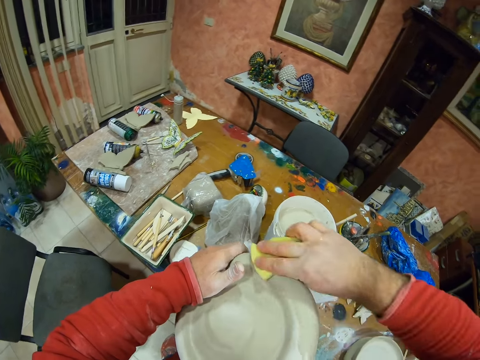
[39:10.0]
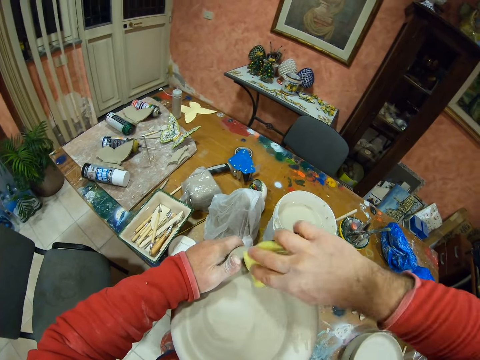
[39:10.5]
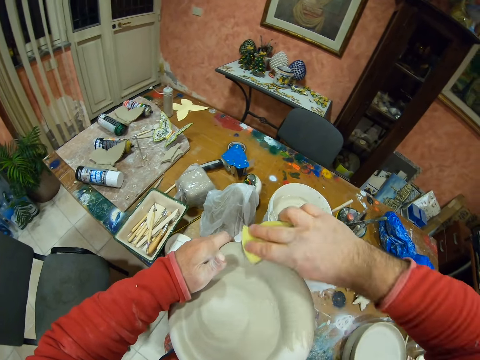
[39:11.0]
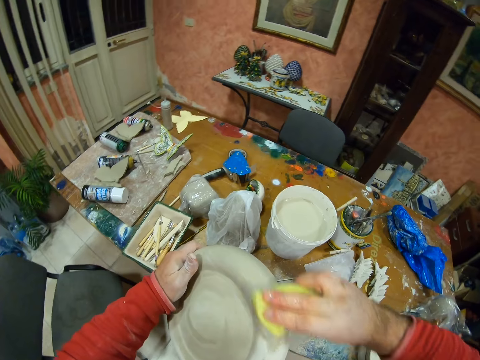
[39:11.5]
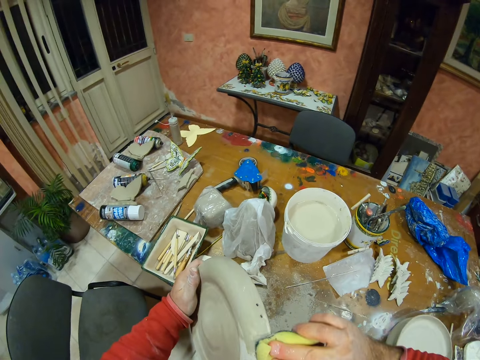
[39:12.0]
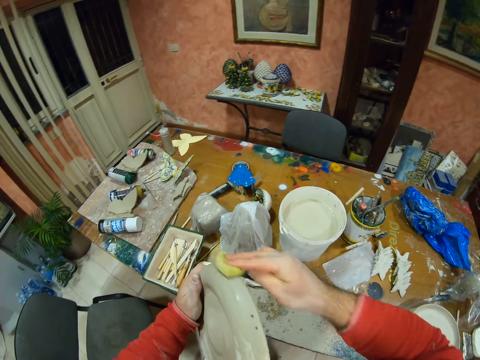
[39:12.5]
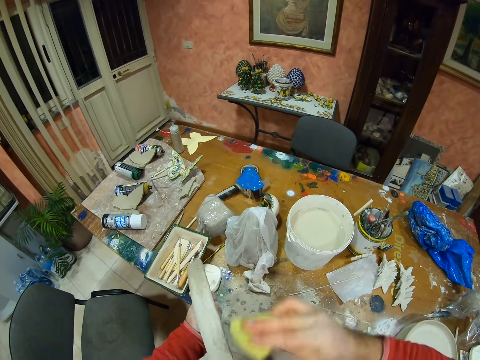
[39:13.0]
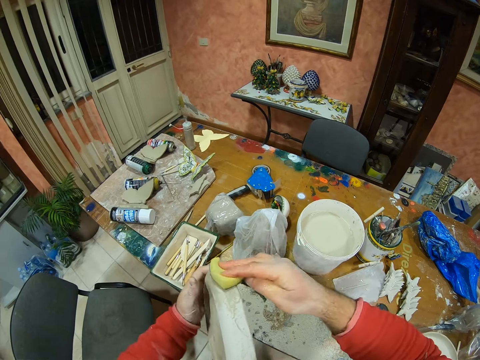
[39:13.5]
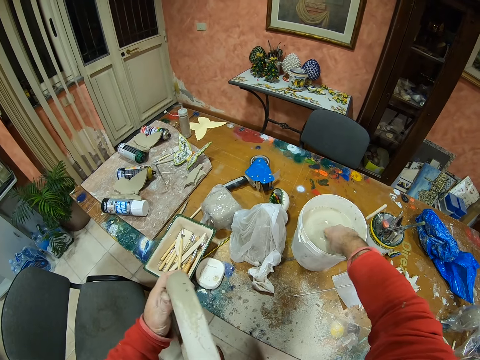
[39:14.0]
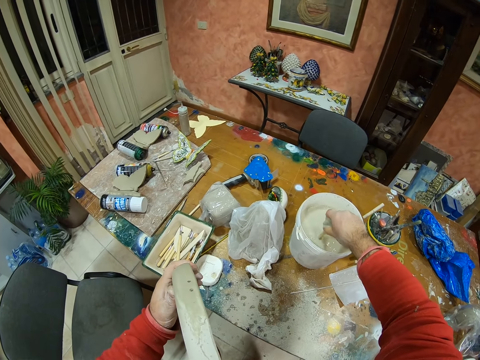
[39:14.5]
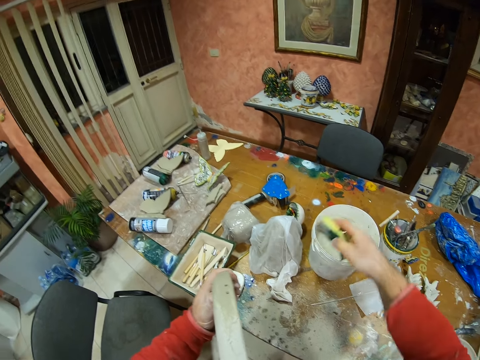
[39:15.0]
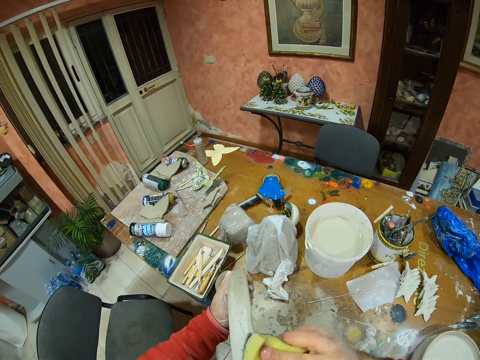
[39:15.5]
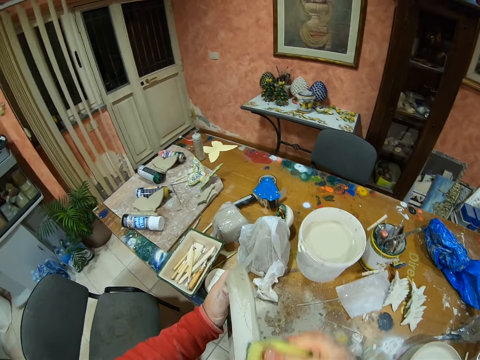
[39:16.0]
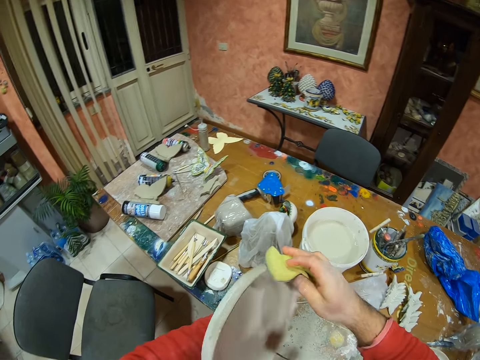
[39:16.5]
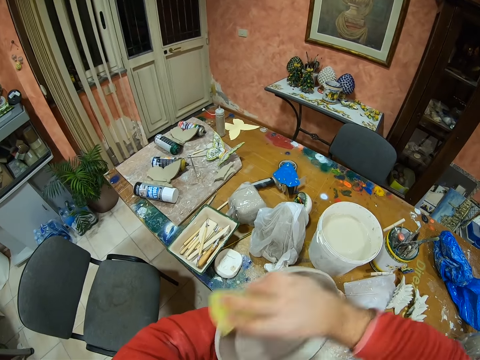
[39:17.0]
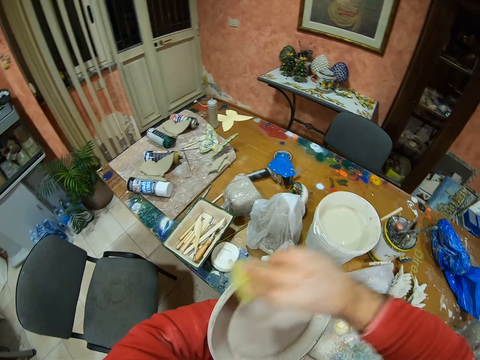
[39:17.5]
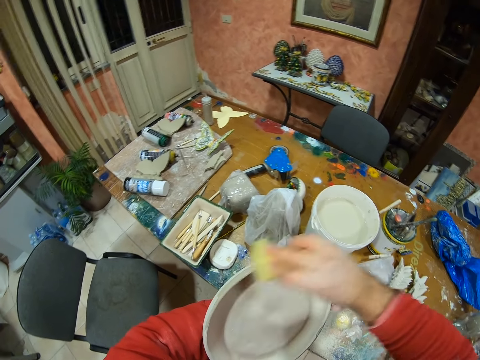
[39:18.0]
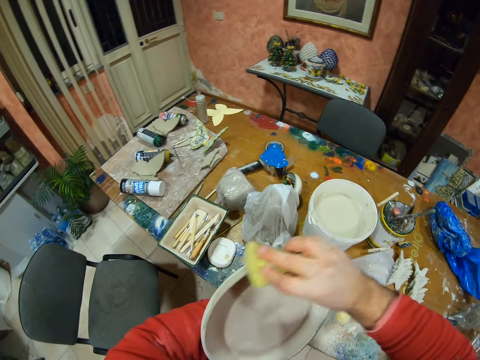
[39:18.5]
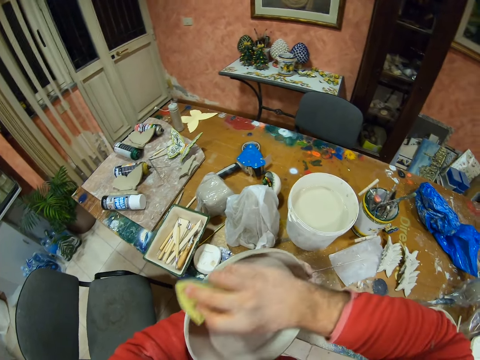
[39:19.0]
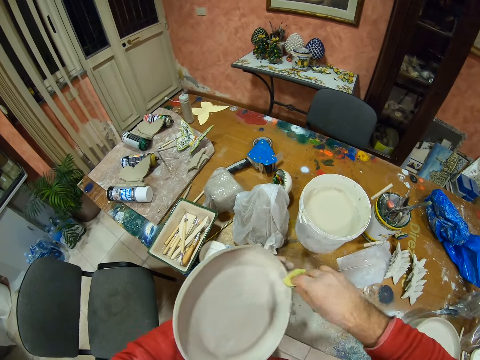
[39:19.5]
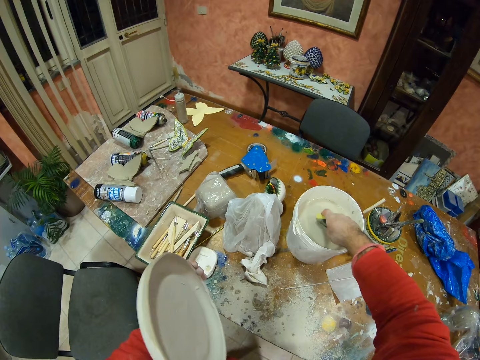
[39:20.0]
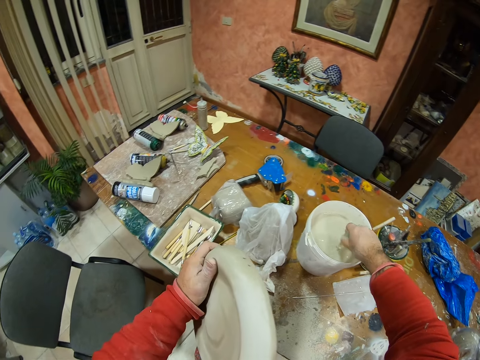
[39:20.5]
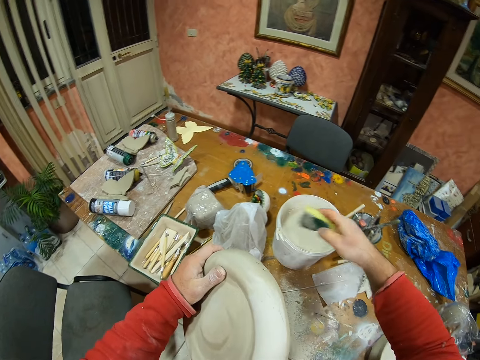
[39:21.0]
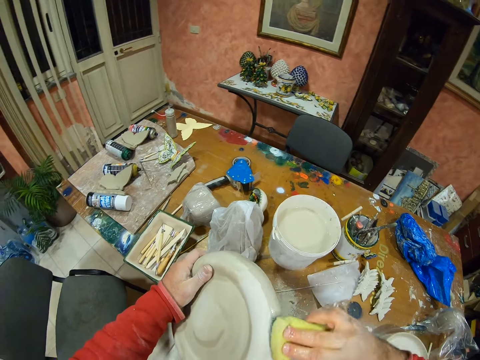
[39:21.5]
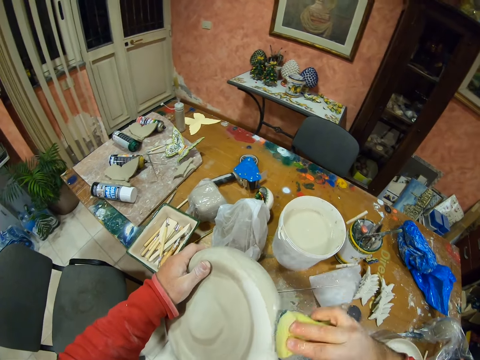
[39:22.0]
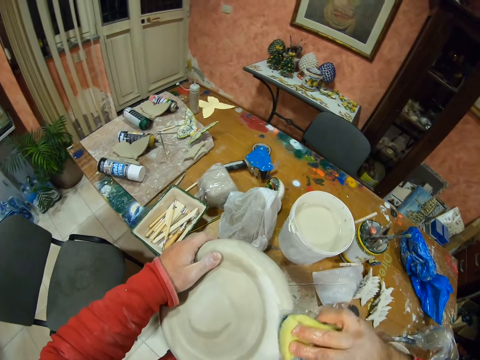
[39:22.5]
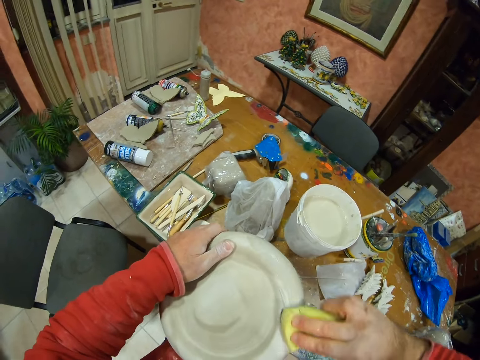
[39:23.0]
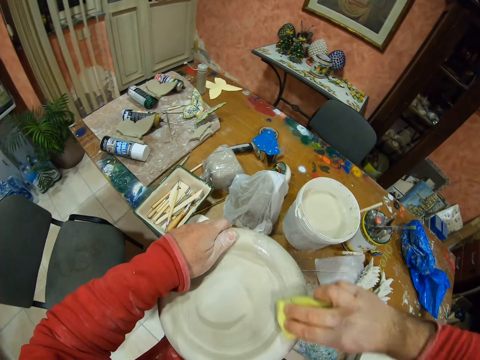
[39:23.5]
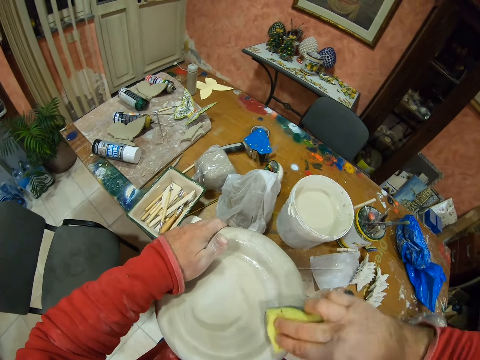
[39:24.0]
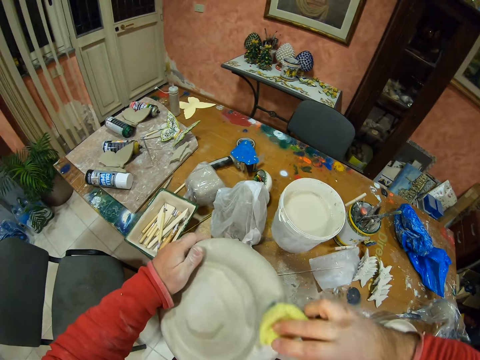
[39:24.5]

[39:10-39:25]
The camera wearer glazes the pottery plate with glaze. He dips the sponge in the bucket with his right hand.

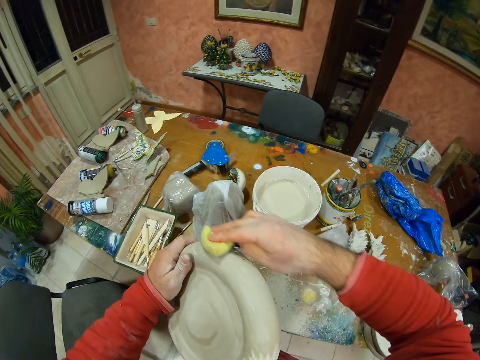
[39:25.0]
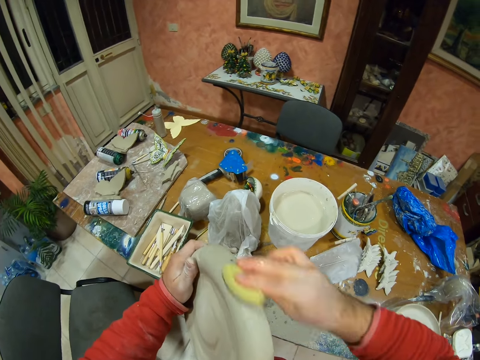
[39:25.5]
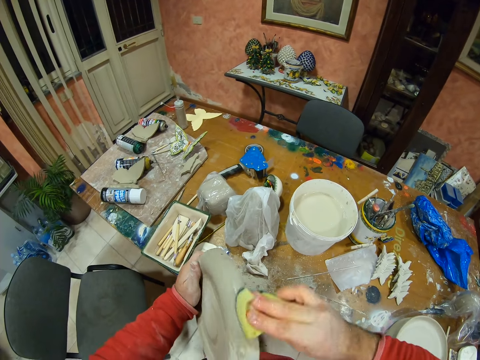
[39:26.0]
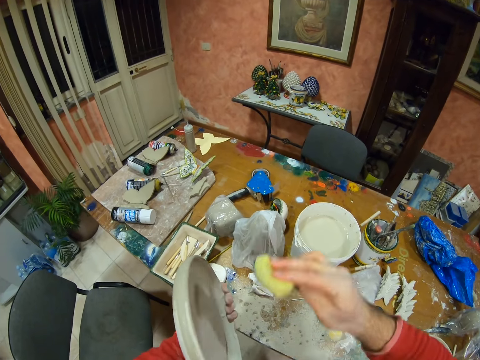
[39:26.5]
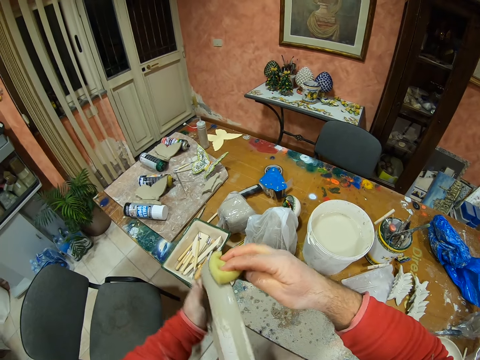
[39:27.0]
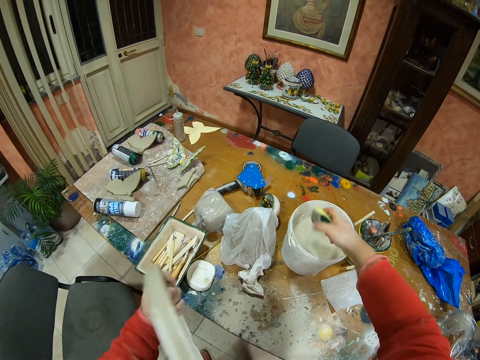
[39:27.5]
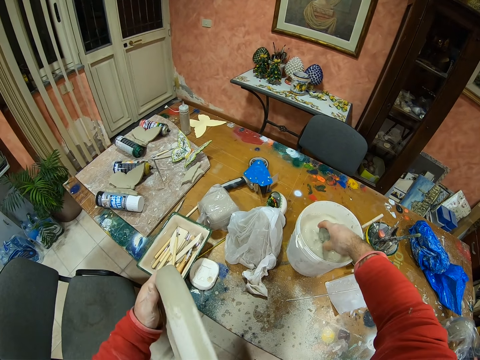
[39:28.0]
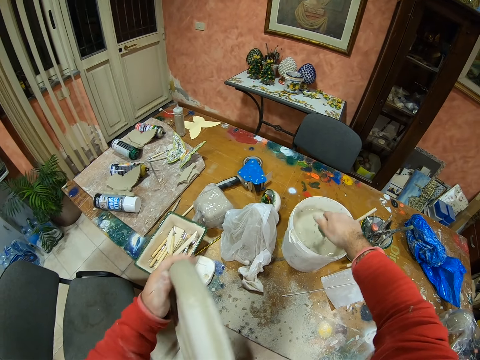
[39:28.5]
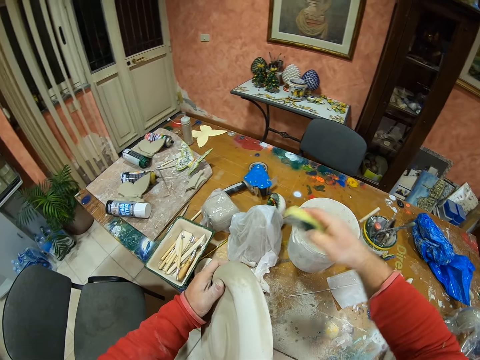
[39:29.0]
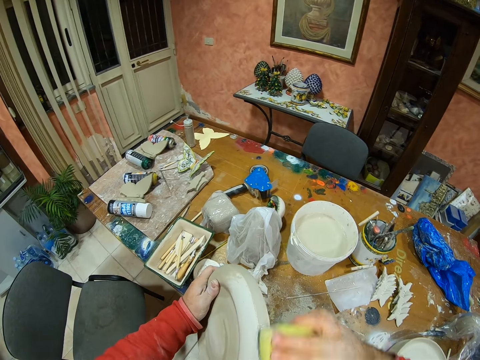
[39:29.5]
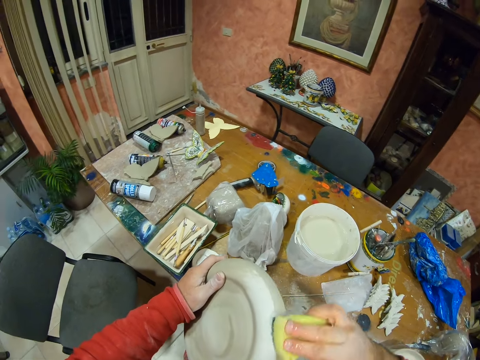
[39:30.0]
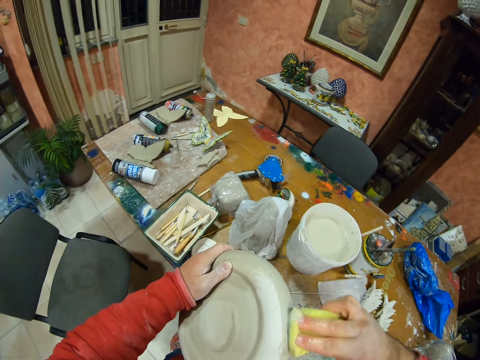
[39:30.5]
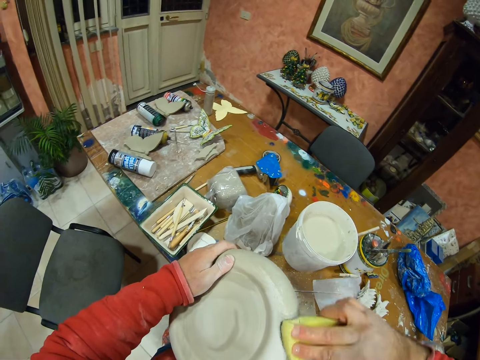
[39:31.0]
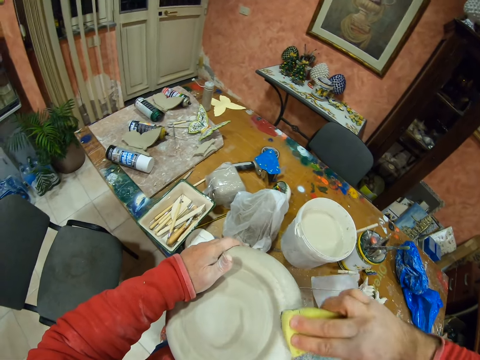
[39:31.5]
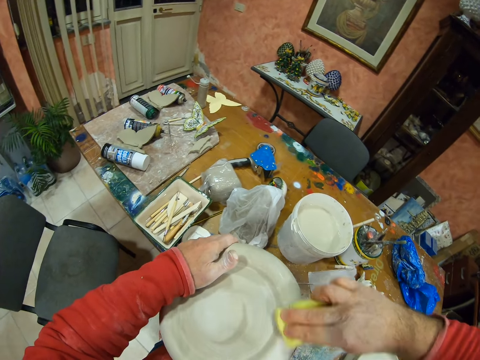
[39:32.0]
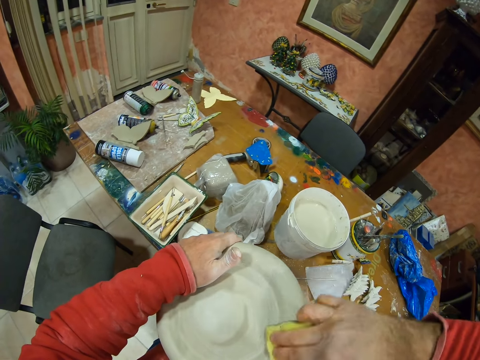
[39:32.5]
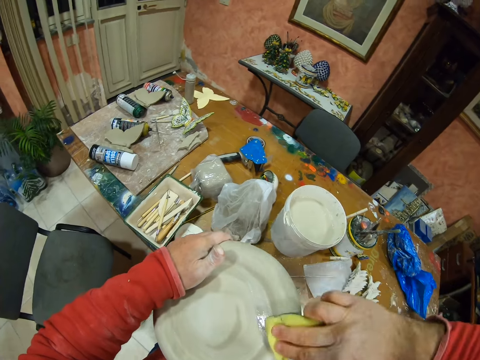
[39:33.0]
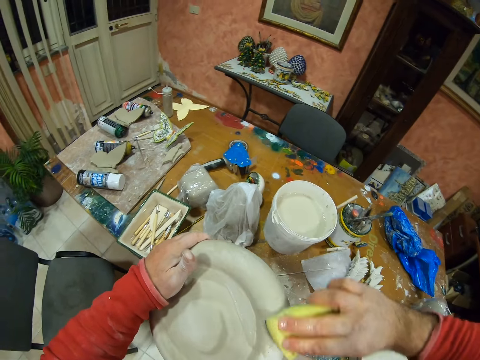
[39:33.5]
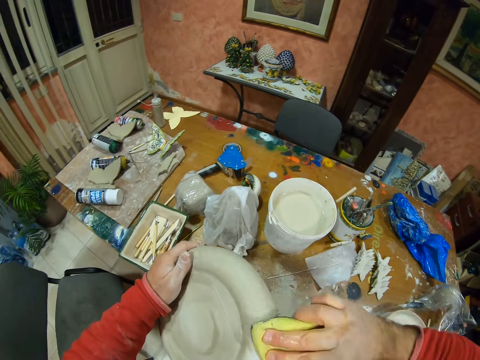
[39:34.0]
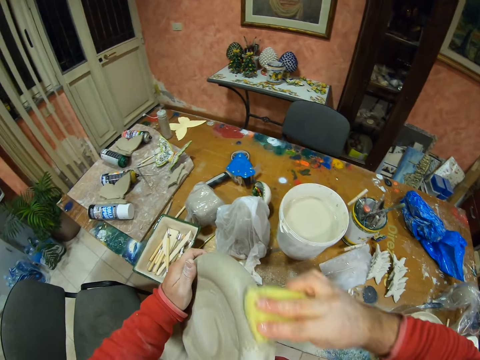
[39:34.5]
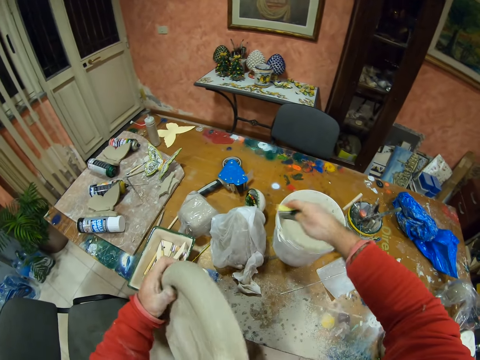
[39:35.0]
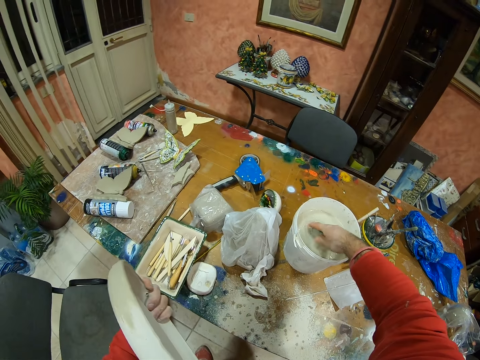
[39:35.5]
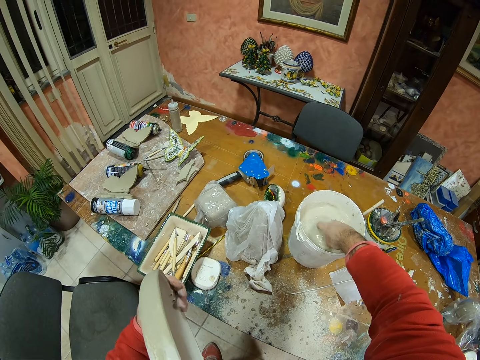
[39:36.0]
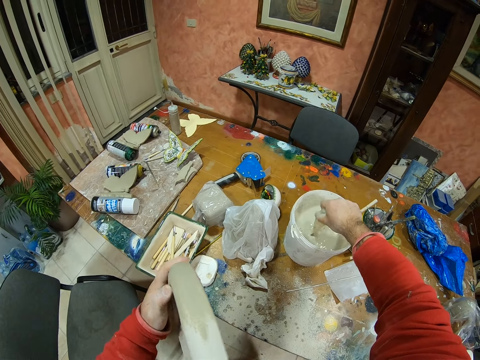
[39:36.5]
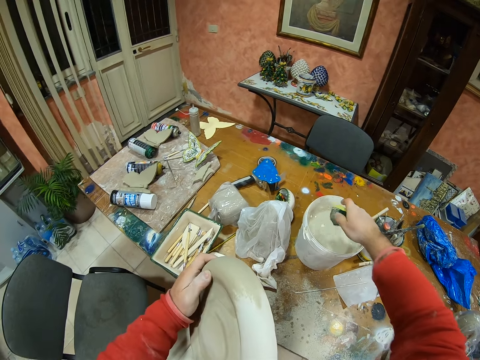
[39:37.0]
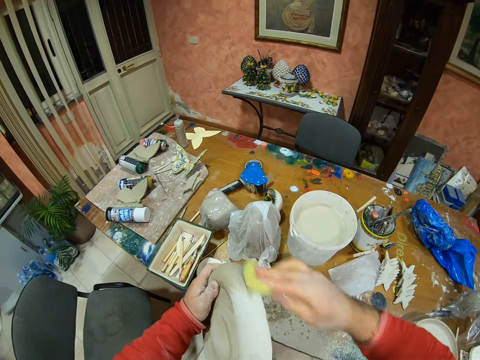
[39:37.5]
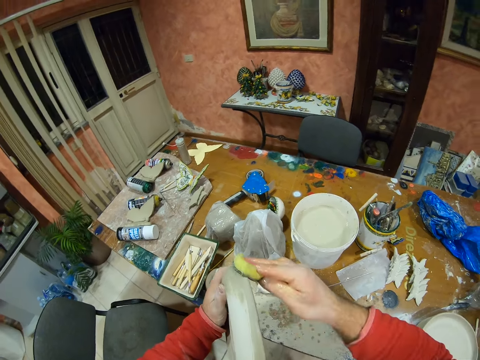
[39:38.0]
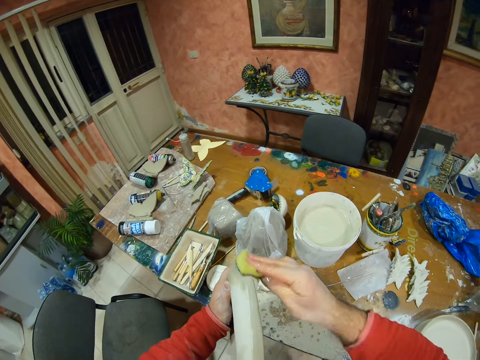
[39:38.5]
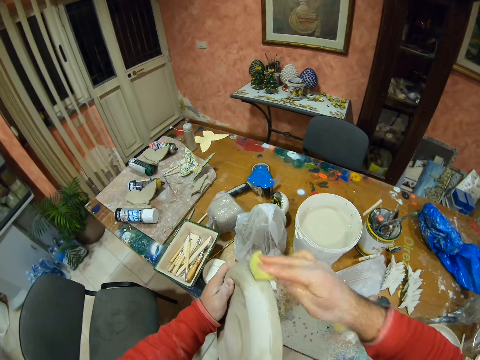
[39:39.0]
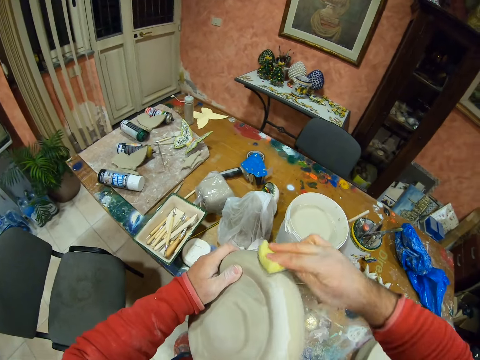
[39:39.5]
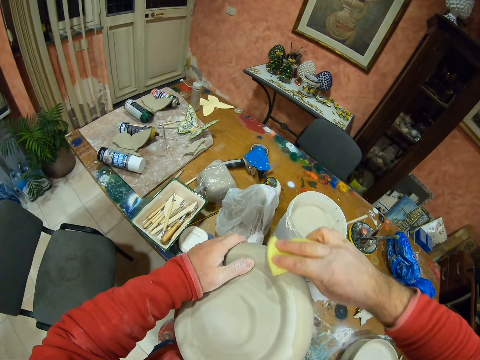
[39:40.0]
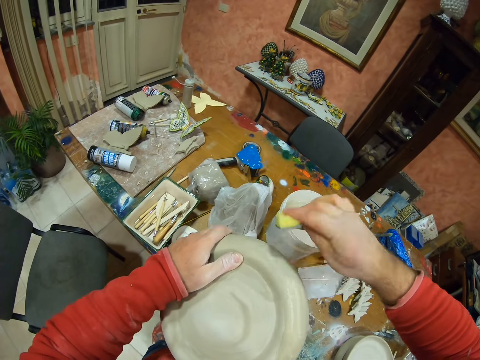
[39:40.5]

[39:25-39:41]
The camera wearer glazes the pottery plate with glaze. He dips the sponge in the bucket with his right hand. He glazes the pottery plate with glaze.
